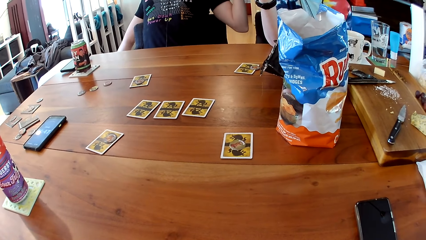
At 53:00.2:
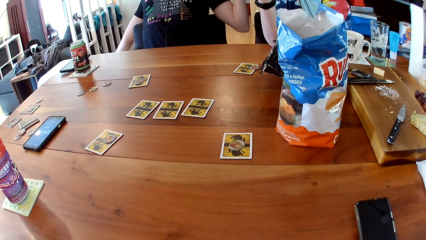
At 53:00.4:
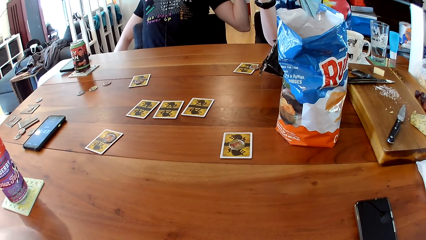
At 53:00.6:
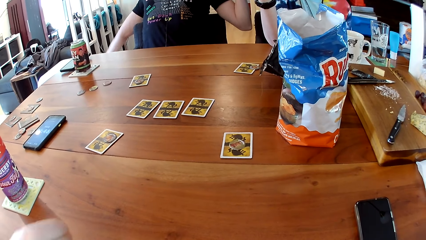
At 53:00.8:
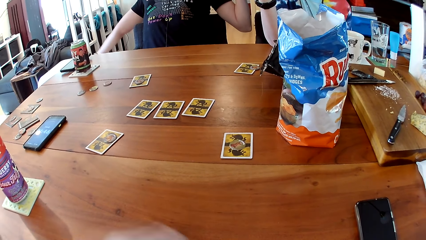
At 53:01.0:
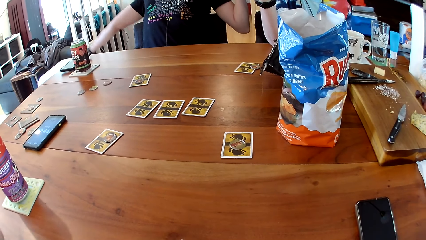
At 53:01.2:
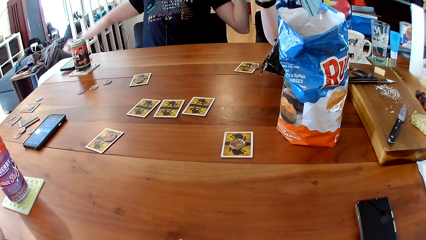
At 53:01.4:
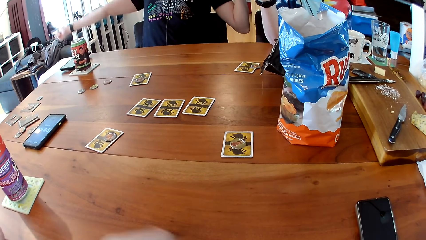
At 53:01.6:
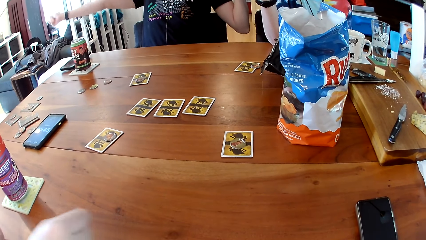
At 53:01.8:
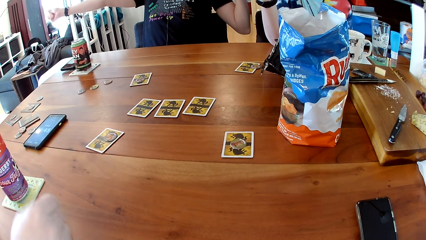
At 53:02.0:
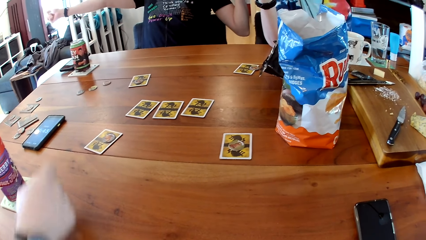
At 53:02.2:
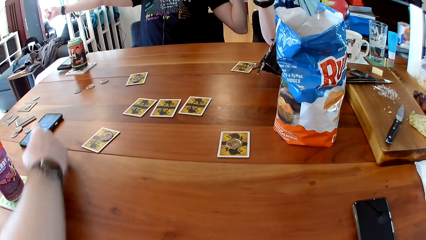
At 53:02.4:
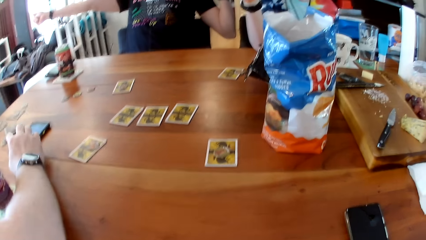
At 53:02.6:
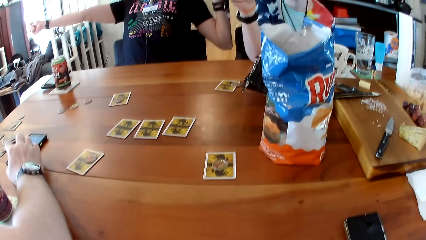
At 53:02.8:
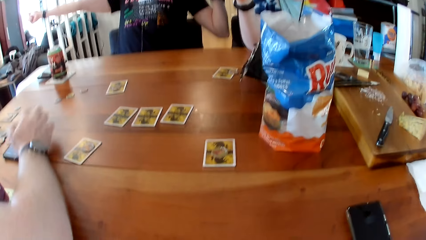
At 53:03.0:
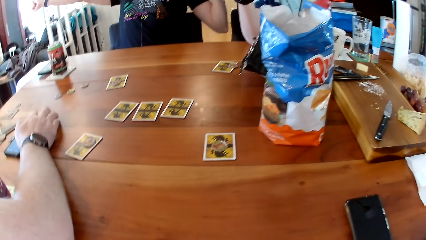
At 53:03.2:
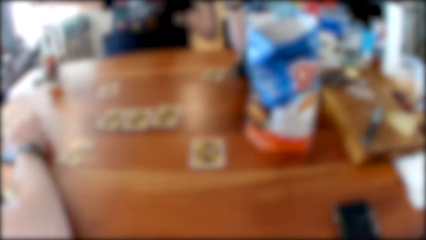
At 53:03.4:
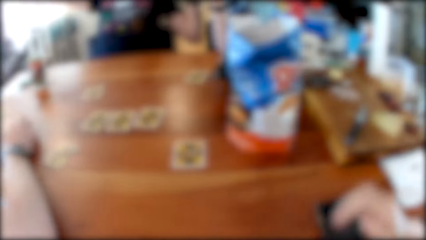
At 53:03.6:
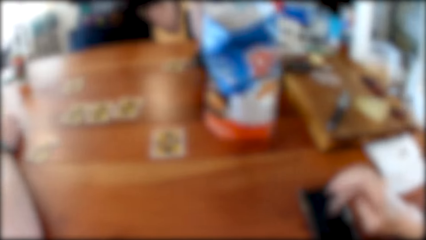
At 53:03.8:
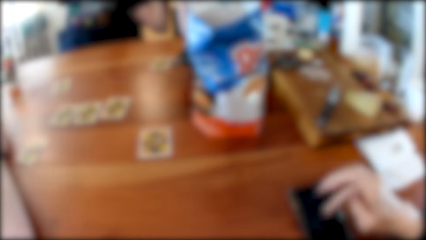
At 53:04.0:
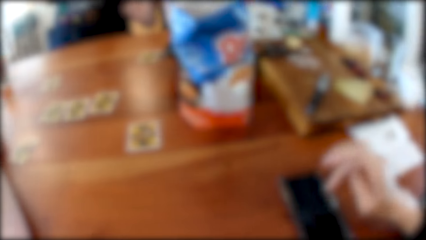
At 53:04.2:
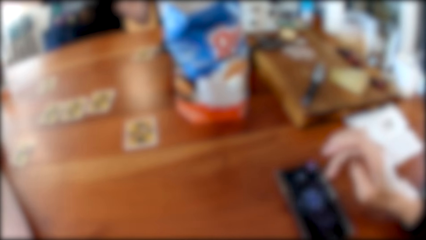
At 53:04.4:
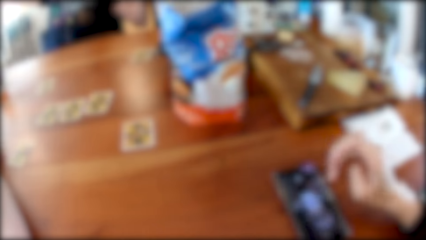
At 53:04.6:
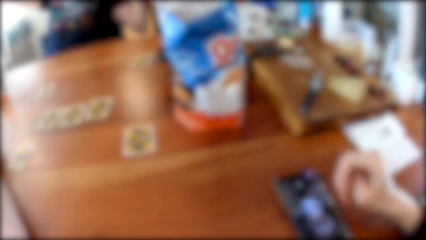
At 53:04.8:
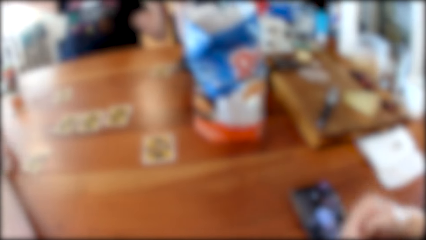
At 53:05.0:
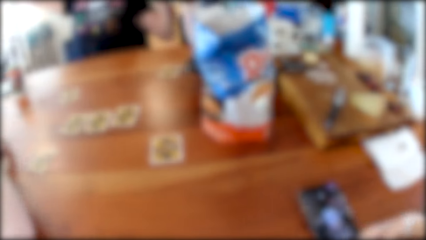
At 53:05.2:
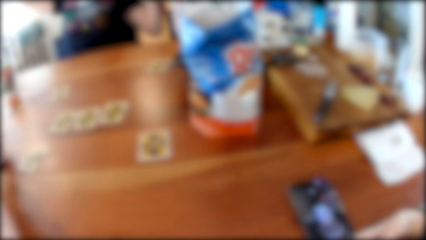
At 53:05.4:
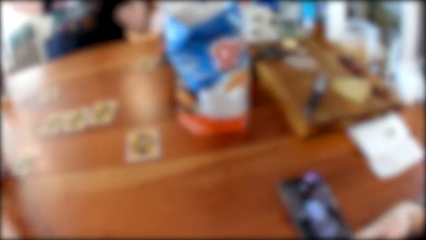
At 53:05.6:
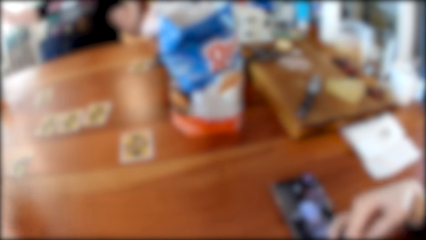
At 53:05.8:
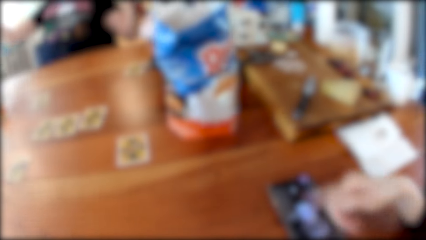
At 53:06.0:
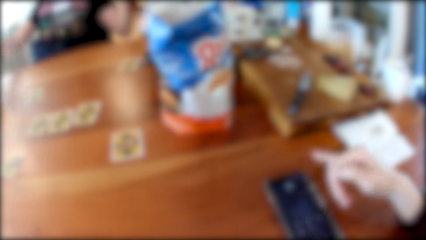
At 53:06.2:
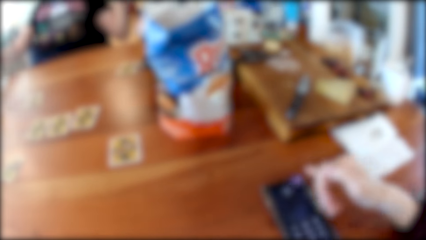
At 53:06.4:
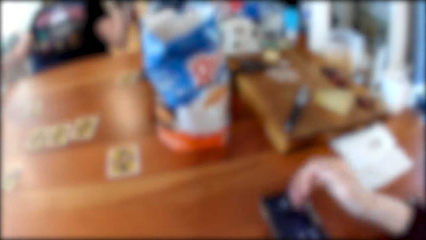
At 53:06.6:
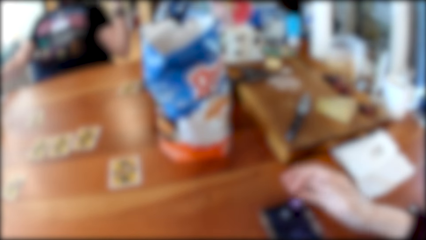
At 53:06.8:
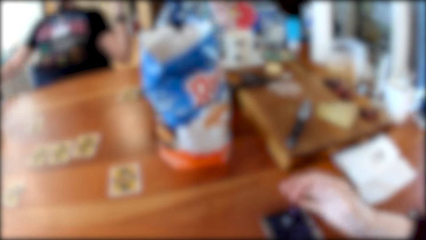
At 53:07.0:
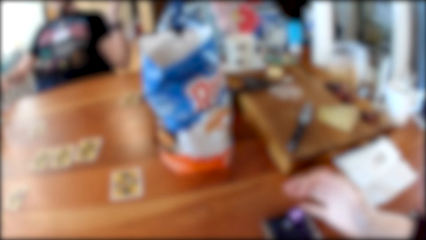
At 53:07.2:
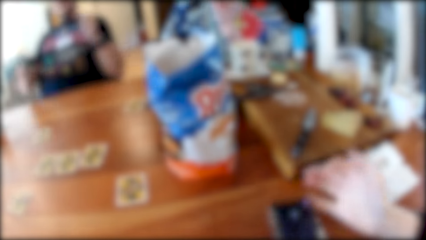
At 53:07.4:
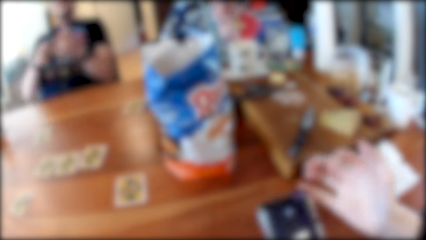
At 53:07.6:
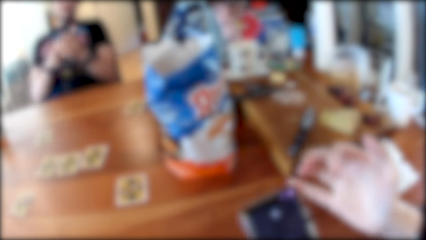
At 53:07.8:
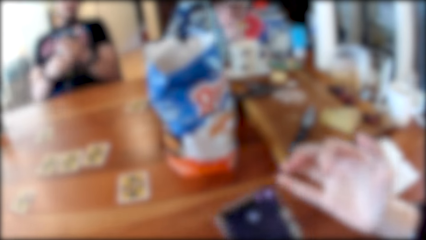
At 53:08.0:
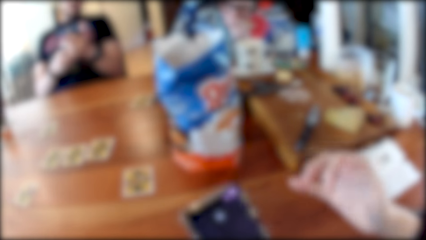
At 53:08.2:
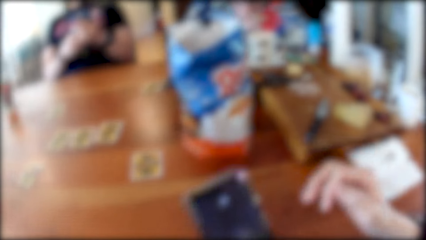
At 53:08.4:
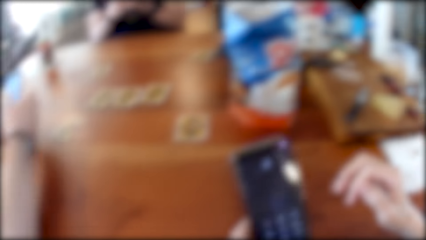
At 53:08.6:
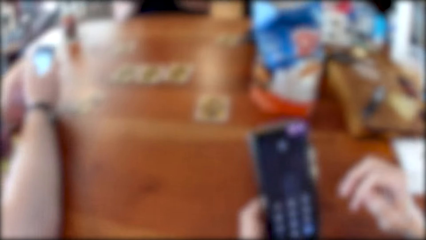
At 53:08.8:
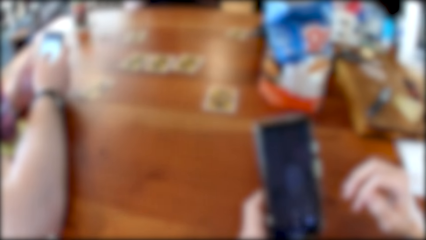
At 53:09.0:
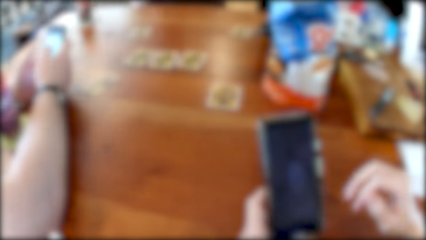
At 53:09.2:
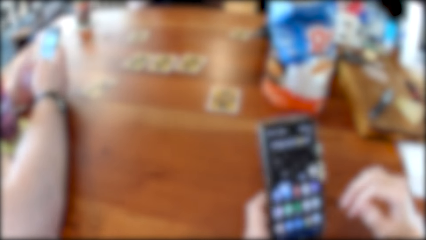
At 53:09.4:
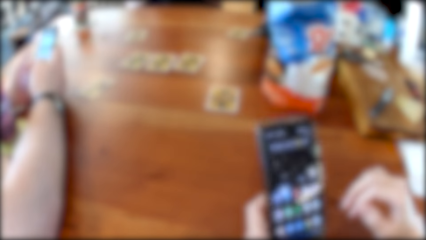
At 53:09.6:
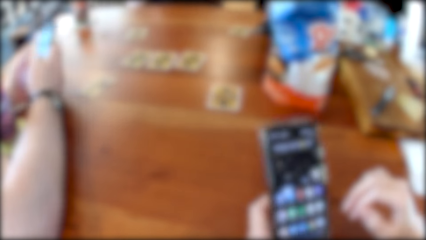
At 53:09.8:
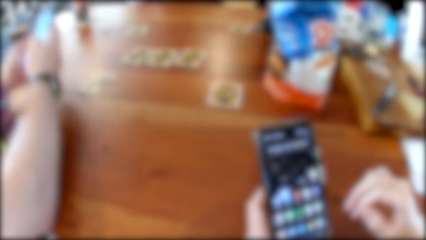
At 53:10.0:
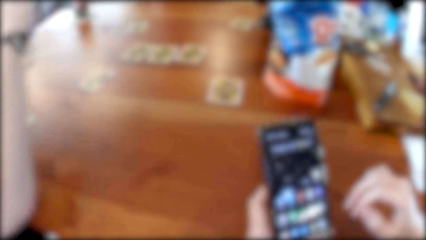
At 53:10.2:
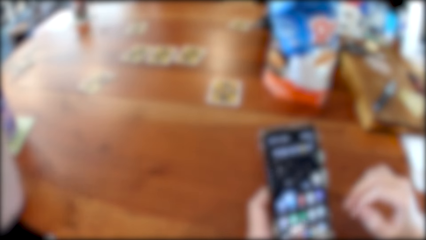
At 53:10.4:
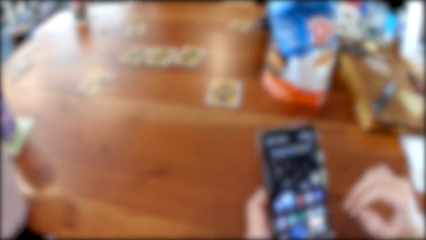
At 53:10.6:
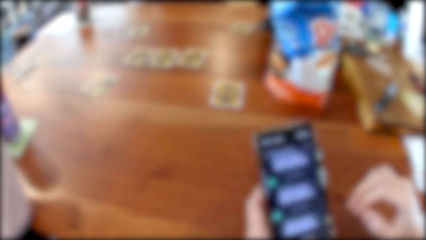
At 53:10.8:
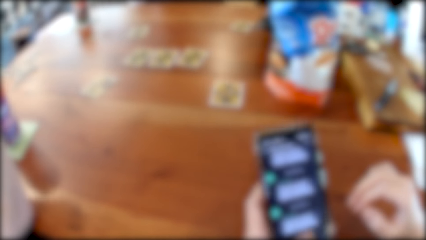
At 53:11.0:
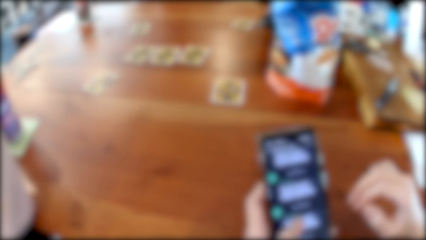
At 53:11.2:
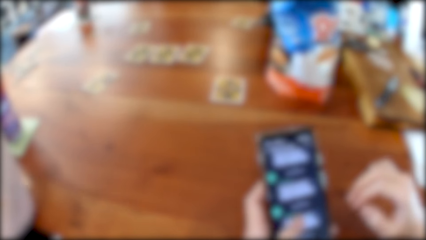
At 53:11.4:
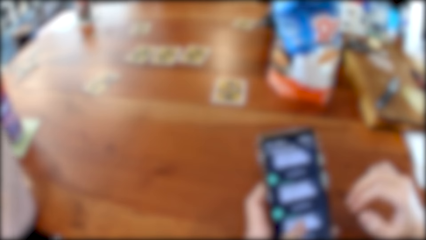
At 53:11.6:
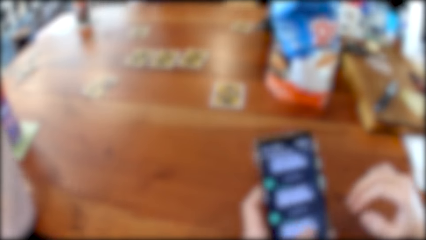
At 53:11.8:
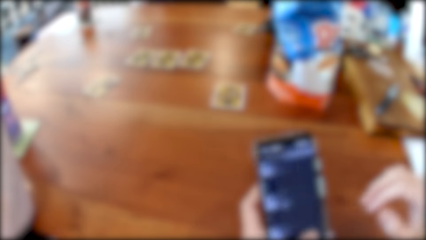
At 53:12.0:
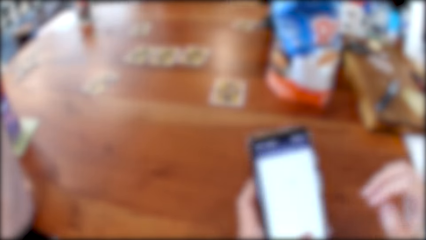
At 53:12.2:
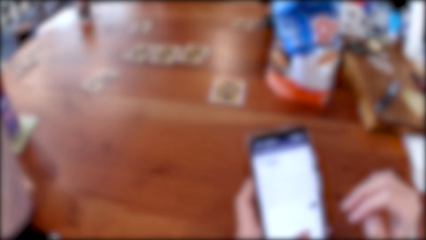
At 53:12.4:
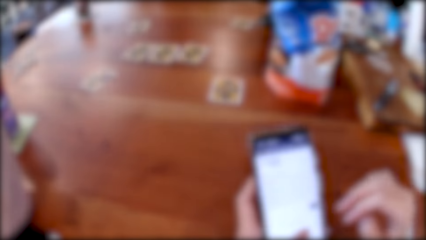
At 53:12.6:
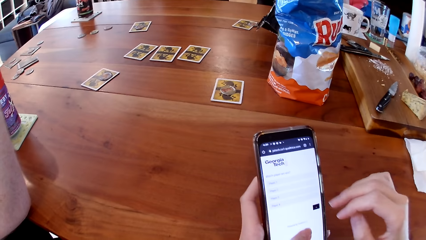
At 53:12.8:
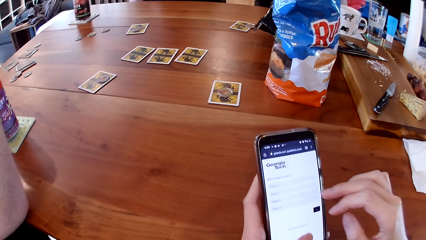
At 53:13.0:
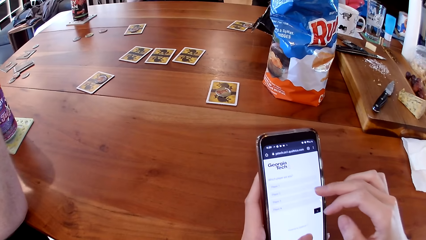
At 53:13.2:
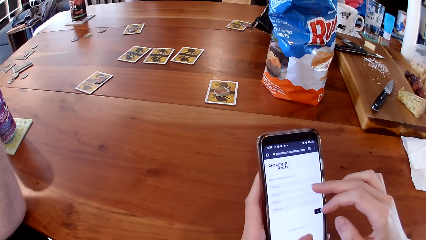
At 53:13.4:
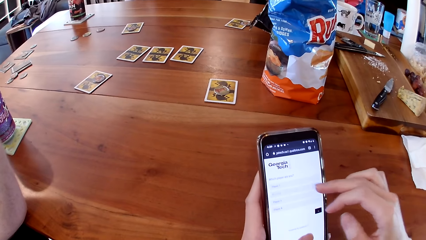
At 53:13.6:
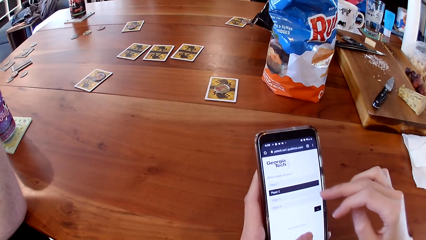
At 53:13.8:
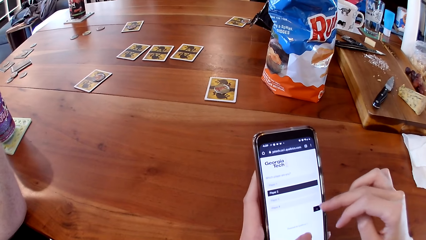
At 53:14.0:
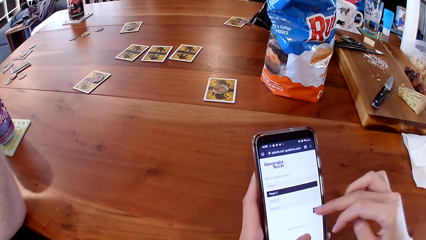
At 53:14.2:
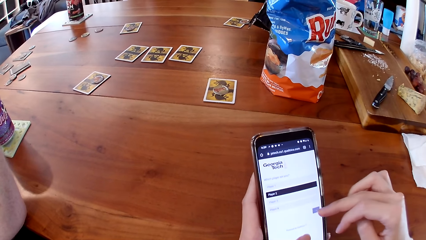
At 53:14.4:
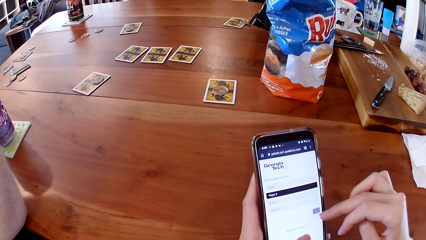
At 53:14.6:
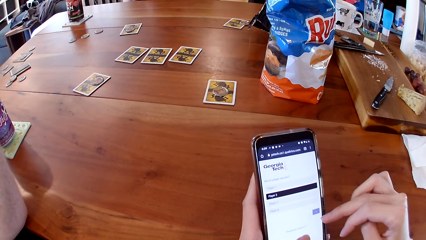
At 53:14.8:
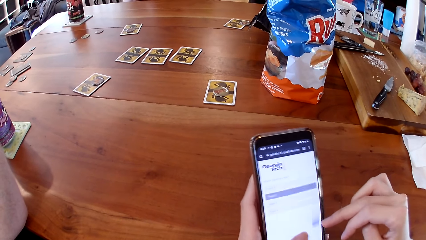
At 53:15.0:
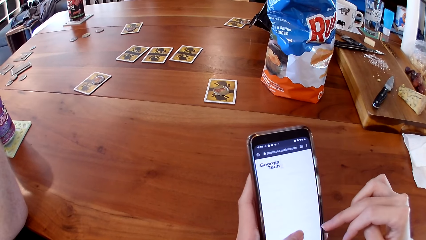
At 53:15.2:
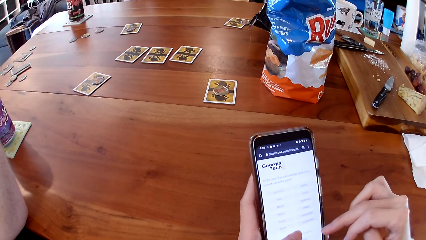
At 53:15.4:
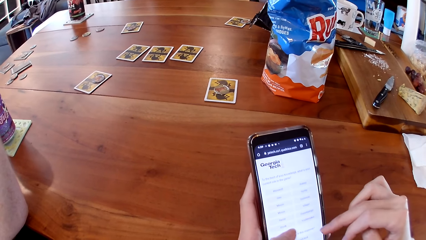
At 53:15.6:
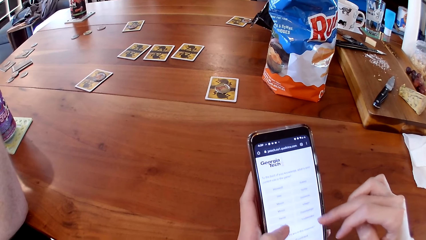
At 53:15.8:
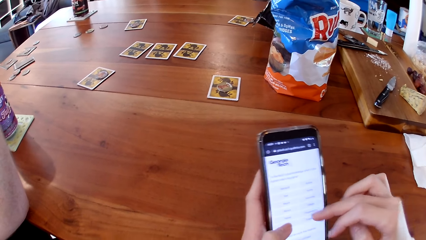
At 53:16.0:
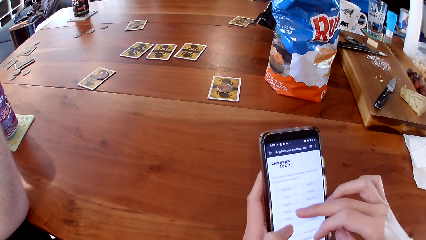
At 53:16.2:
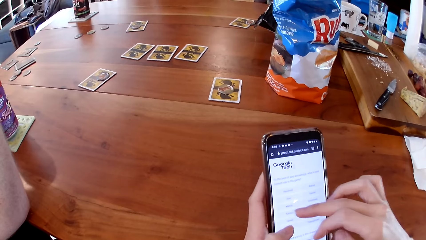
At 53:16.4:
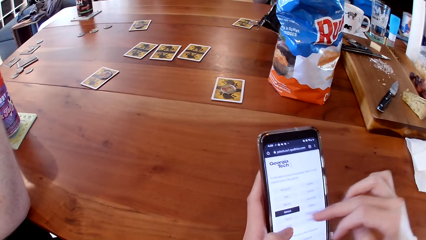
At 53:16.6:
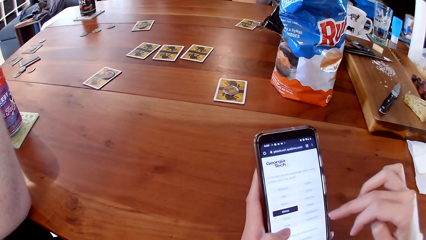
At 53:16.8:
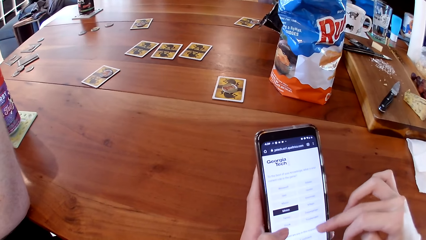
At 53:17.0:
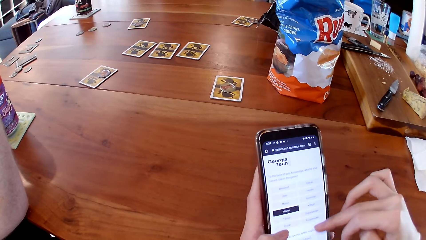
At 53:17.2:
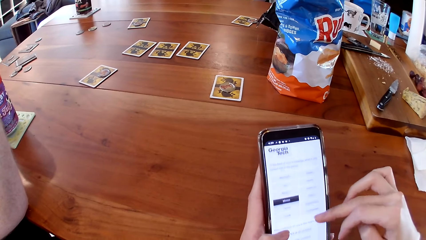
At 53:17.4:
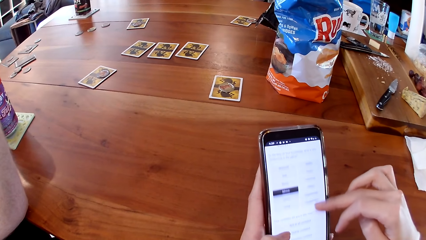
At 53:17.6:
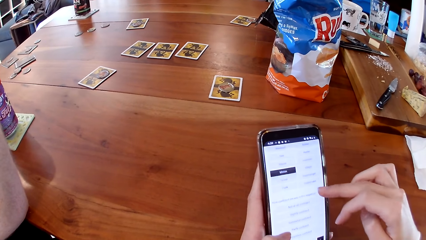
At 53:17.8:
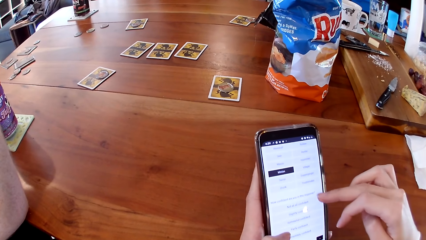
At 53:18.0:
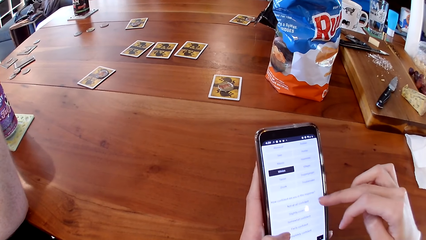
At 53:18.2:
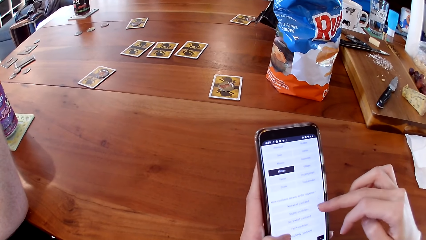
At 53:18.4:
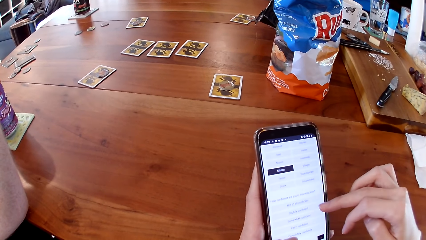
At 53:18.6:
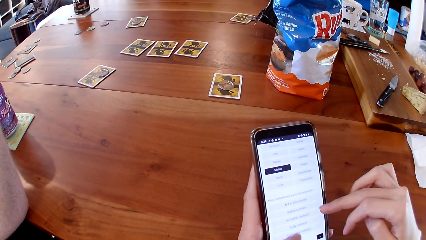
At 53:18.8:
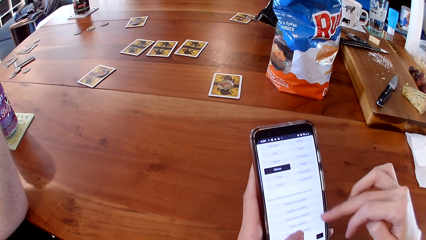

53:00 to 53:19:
The first man operates the phone on the table with his right hand. The camera wearer operates the phone on the table with her right hand. She picks up the phone from the table with her hands and operates the phone in her left hand. The first man operates the phone with his hands. The camera wearer operates the phone with her right hand.
